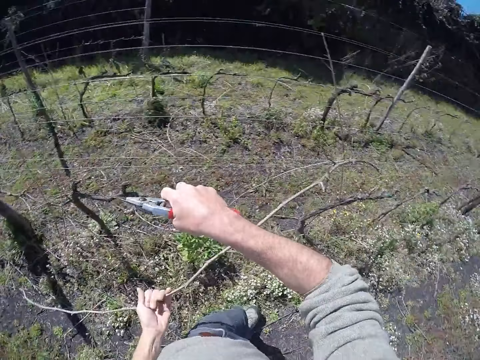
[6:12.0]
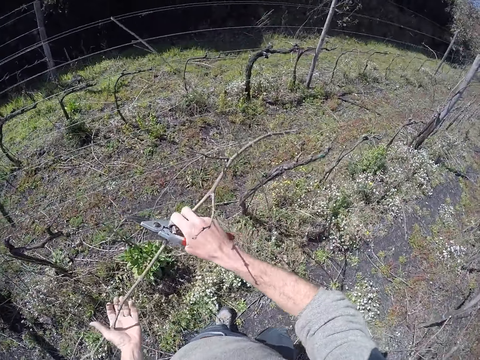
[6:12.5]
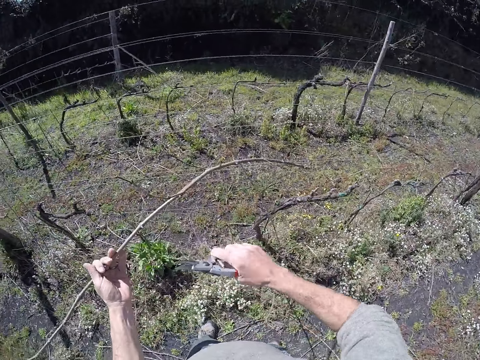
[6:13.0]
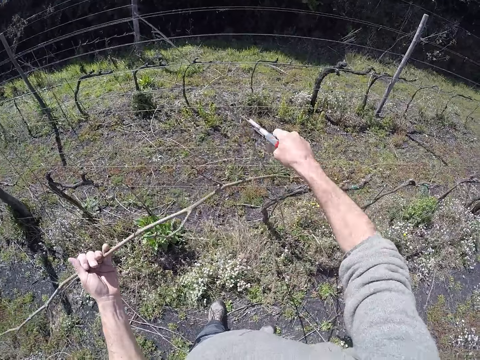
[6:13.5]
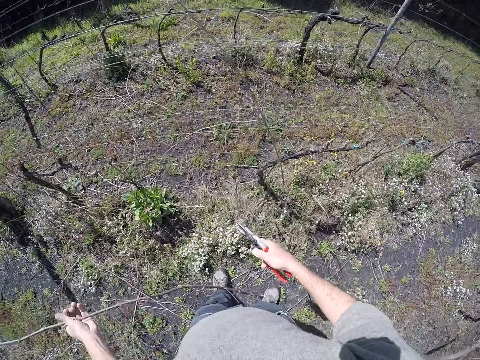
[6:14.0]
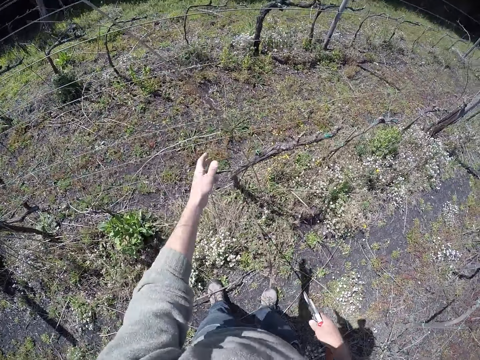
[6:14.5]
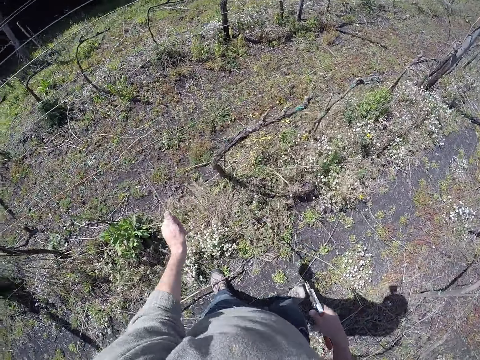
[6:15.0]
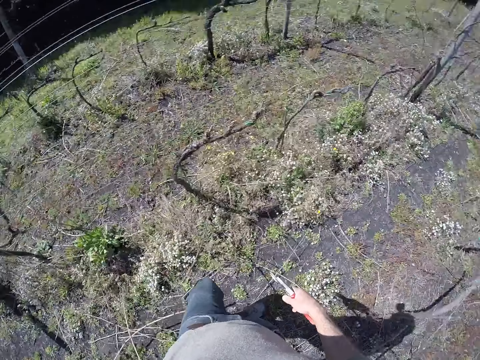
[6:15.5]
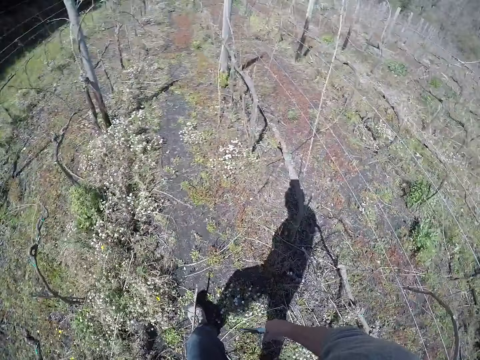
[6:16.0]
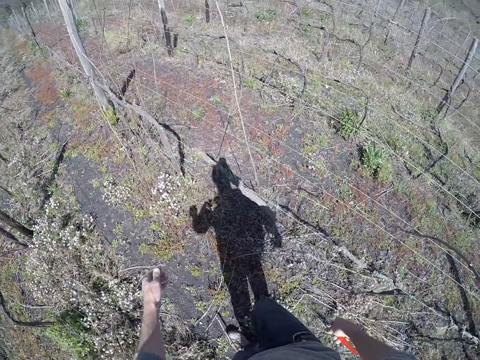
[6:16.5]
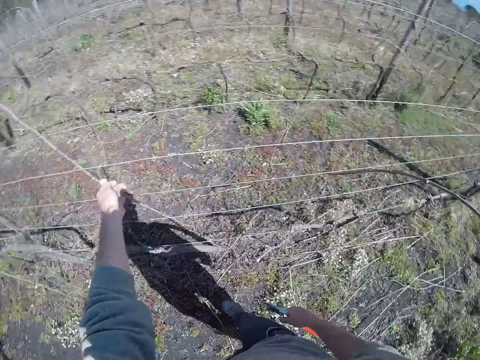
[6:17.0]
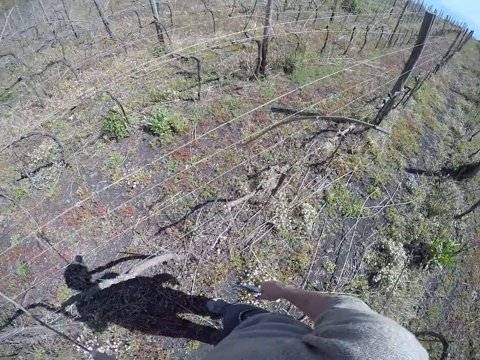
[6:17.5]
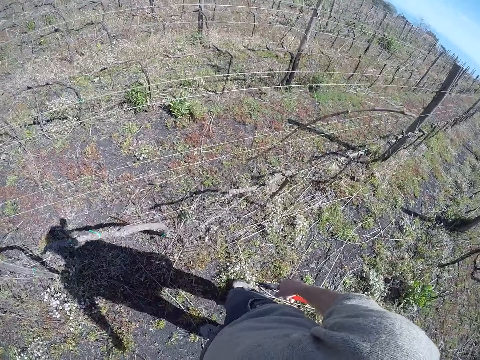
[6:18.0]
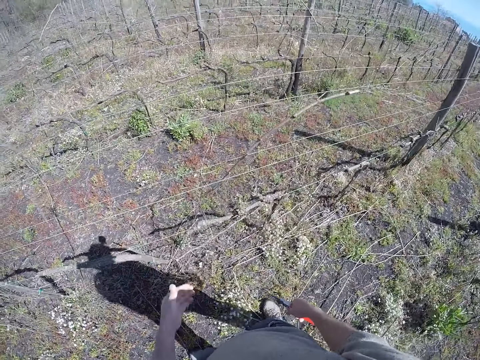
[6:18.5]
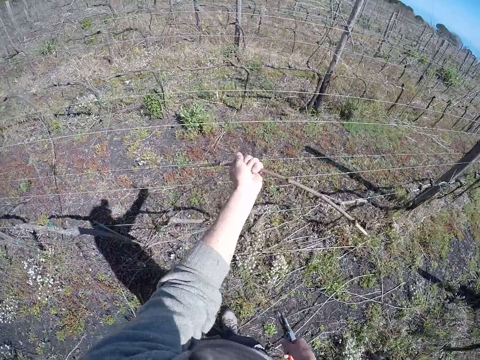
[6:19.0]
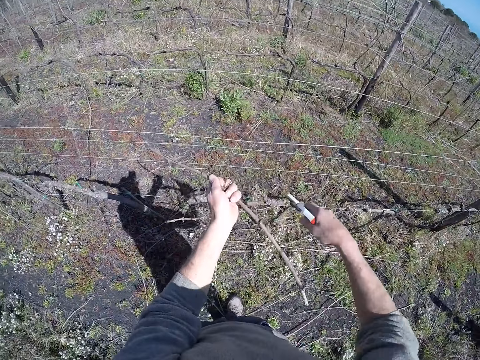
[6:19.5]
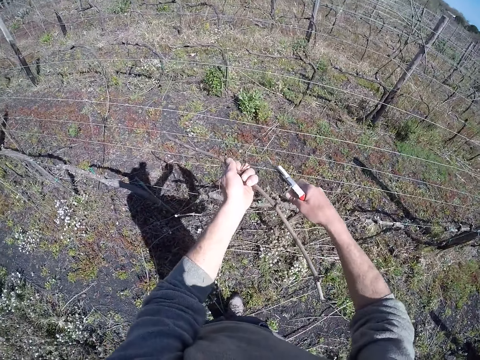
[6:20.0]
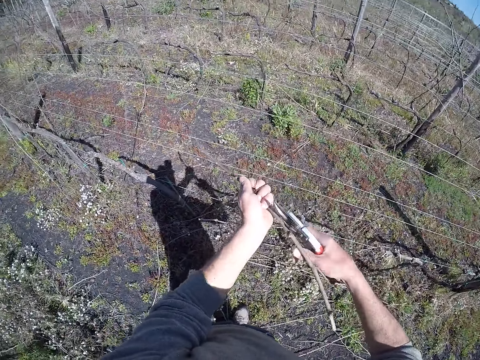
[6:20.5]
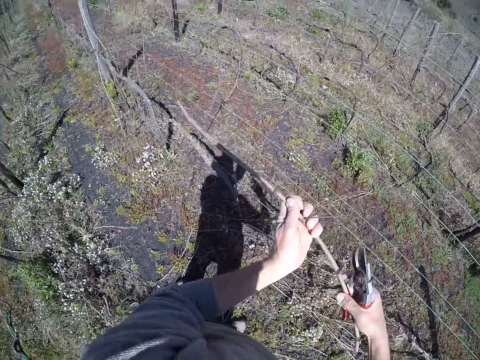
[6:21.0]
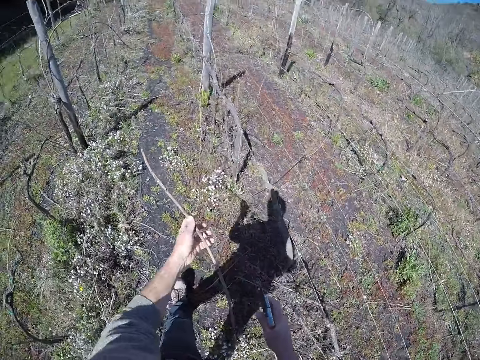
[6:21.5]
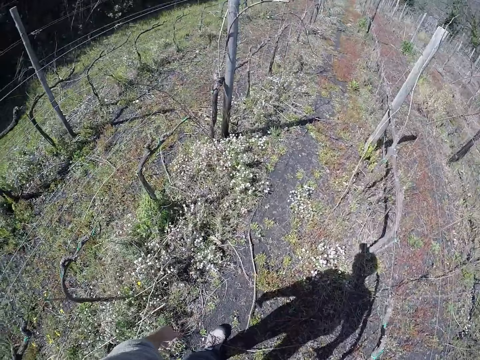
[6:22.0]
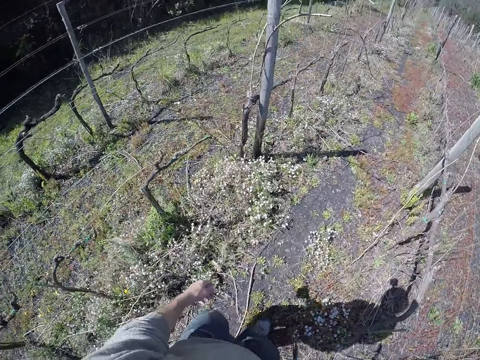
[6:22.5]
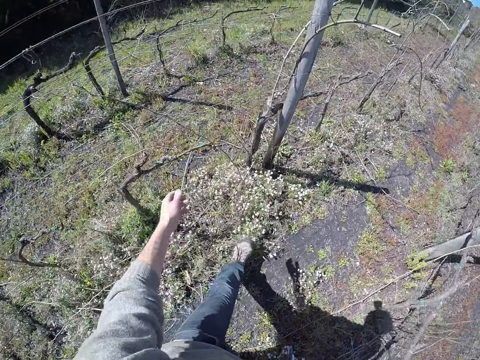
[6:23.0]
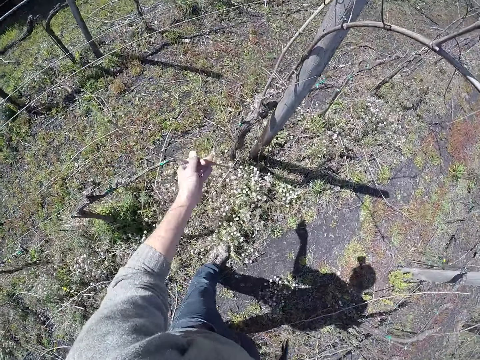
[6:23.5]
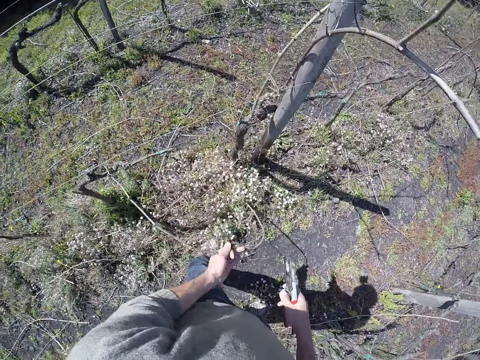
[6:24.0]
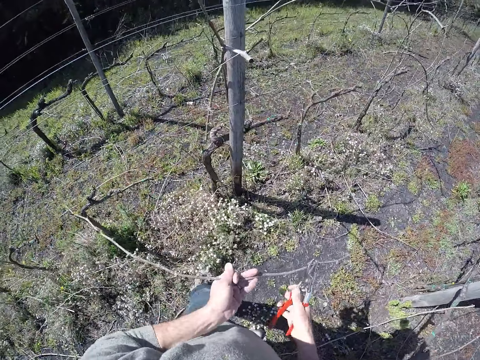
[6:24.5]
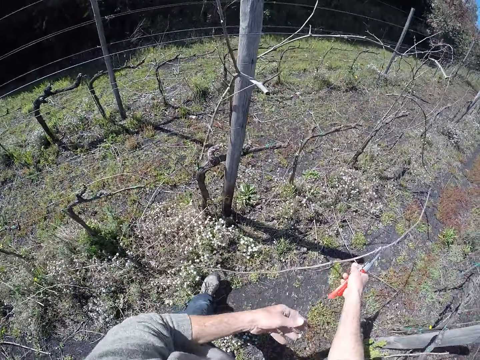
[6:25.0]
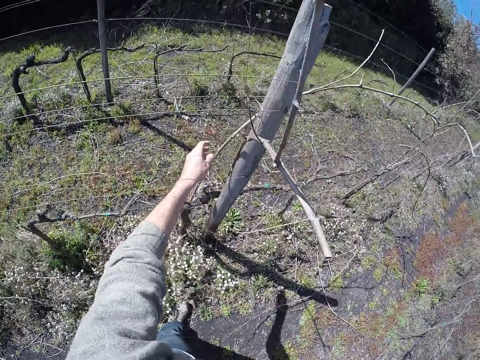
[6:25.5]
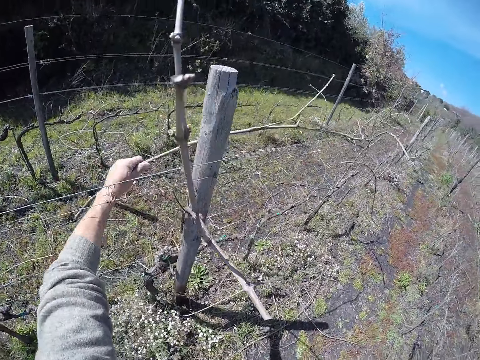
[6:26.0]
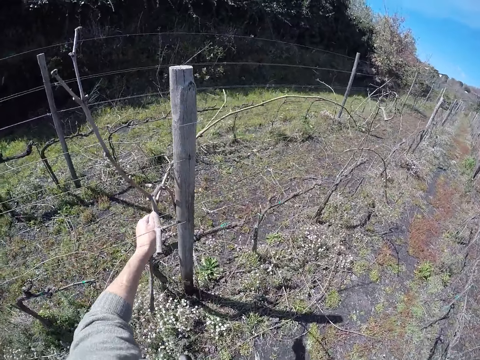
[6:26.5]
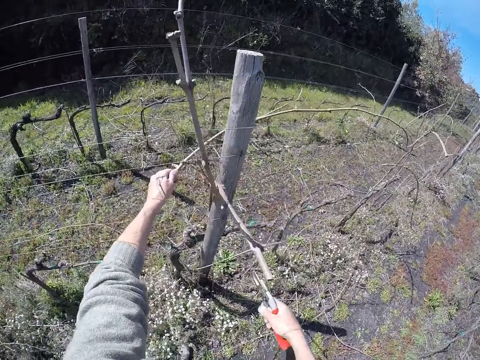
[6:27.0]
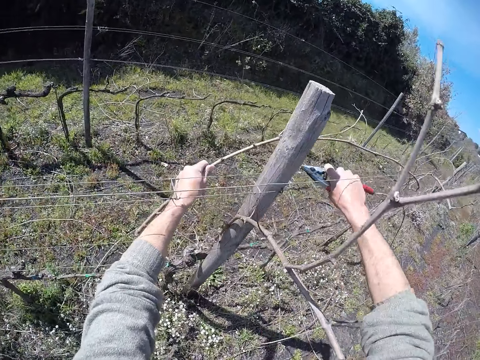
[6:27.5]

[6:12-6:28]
The camera wearer cuts the twig or stem with the pliers in his right hand. He cuts the twig with the pliers in his right hand again. He drops the twig in his left hand on the ground. He pulls a twig from the barbed wire with his left hand. He moves the stem. He drops the twig in his left hand on the ground. He pulls a twig from the barbed wire with his left hand. He pulls a twig from the barbed wire with his left hand again. He cuts the twig or stem with the pliers in his right hand. He drops the twig in his left hand on the ground. He moves the stem. He pulls a twig from the barbed wire with his left hand. He drops the twig in his right hand on the ground. He pulls a twig from the barbed wire with his left hand.

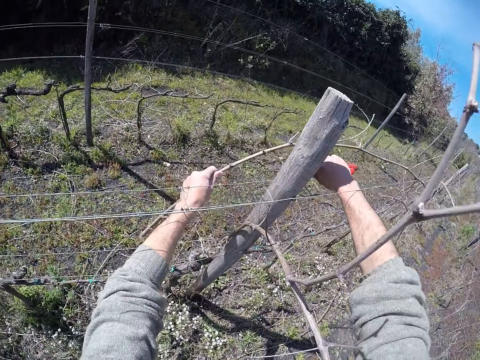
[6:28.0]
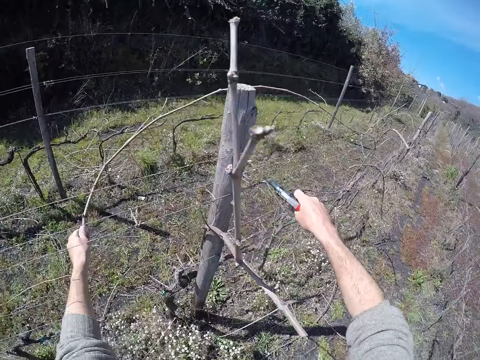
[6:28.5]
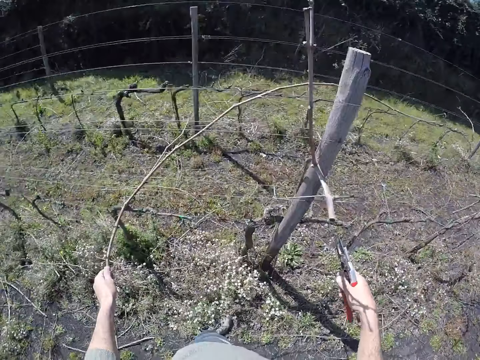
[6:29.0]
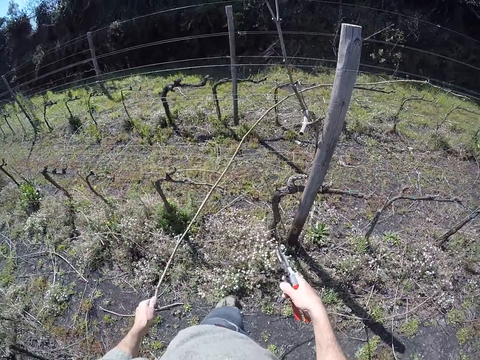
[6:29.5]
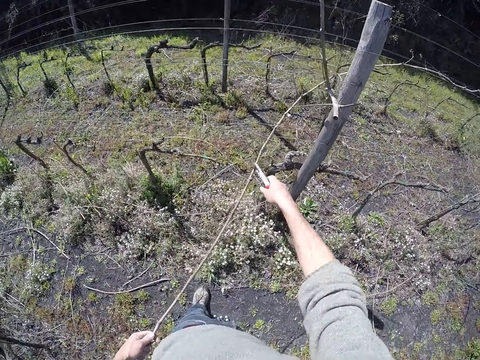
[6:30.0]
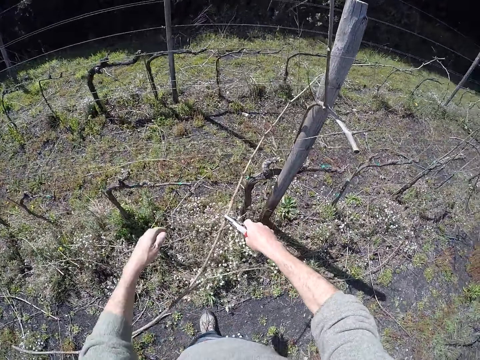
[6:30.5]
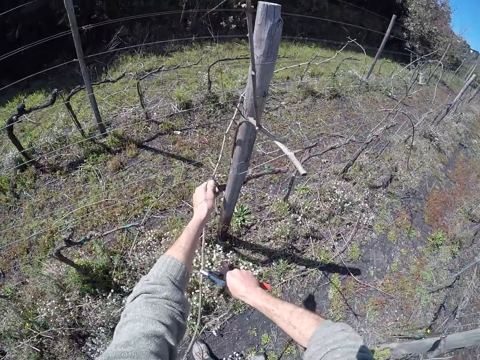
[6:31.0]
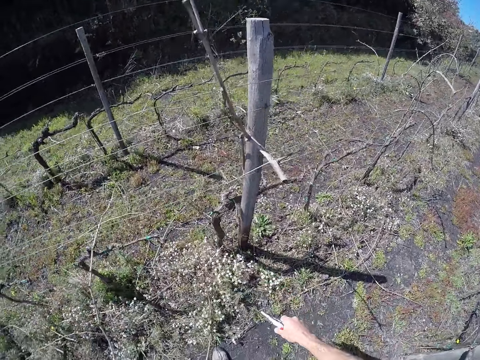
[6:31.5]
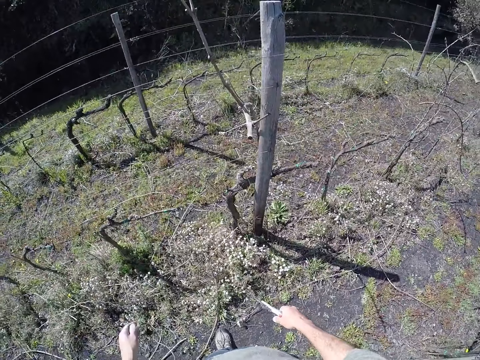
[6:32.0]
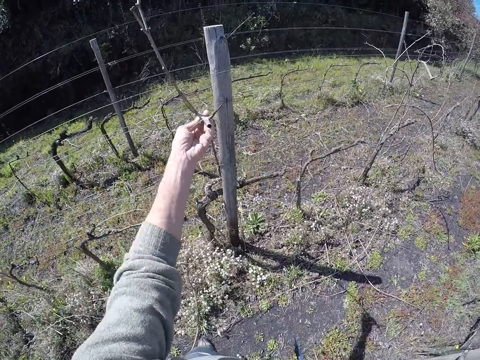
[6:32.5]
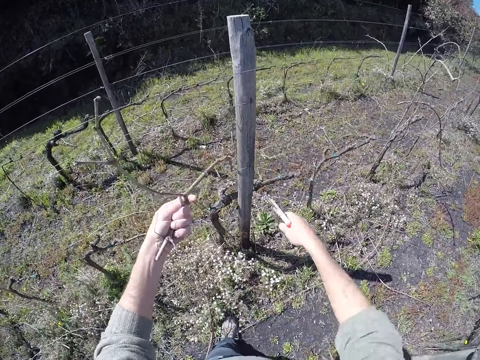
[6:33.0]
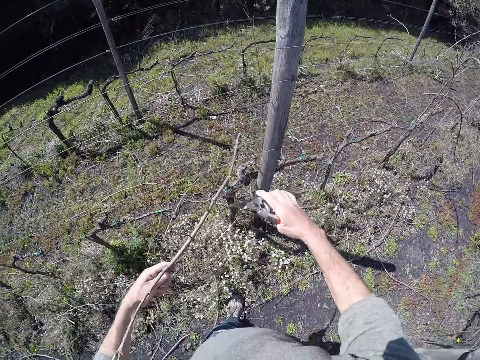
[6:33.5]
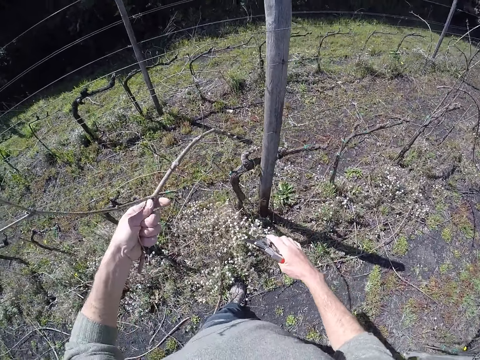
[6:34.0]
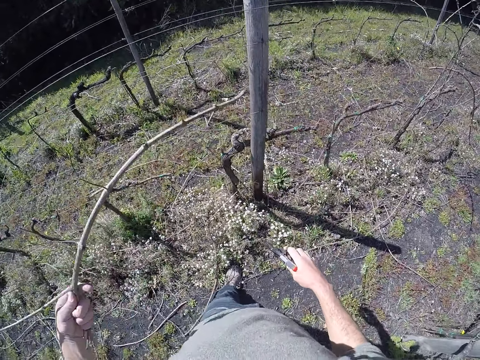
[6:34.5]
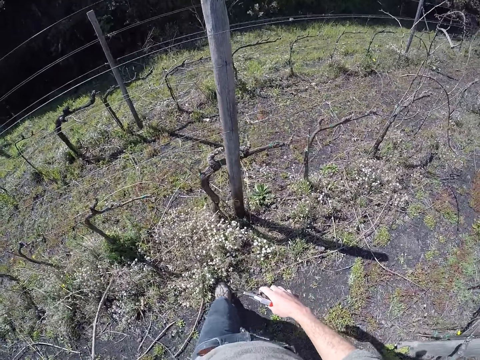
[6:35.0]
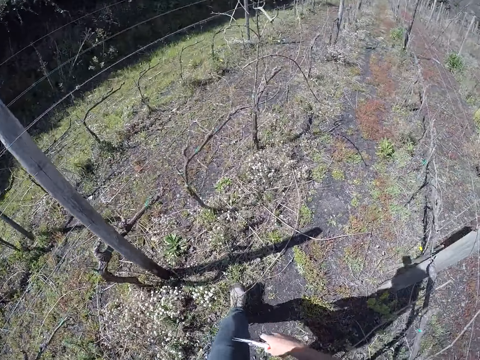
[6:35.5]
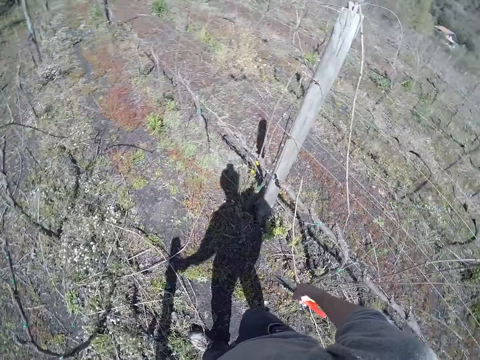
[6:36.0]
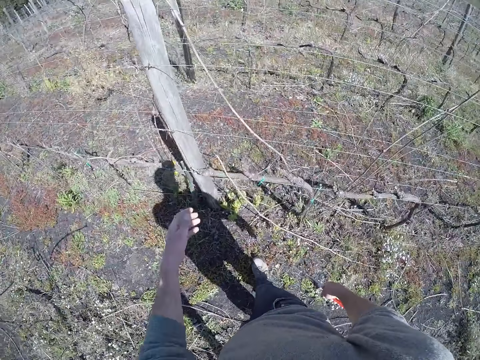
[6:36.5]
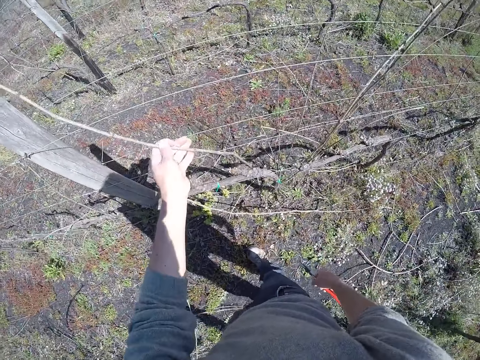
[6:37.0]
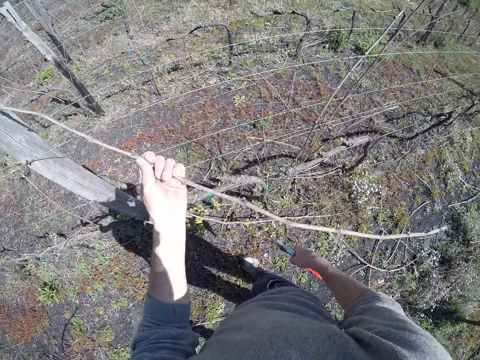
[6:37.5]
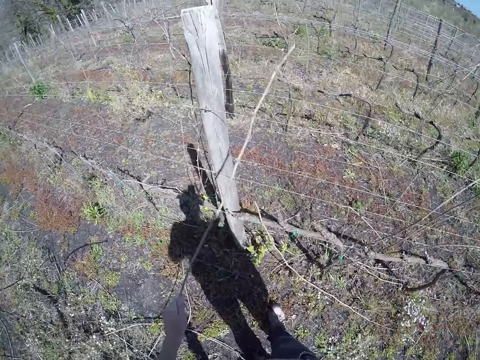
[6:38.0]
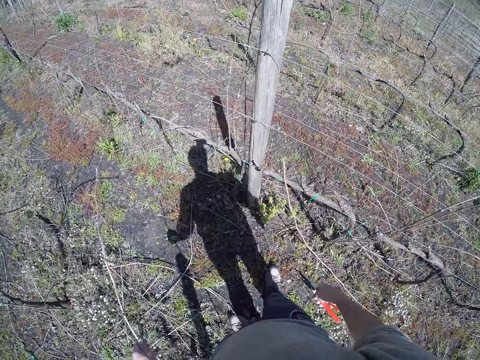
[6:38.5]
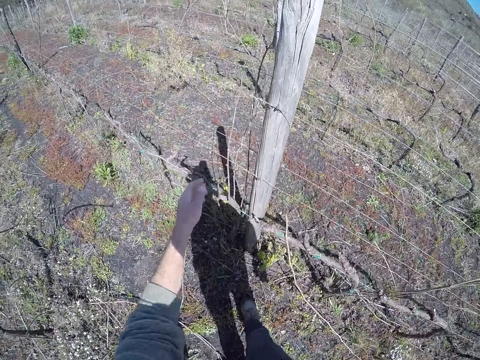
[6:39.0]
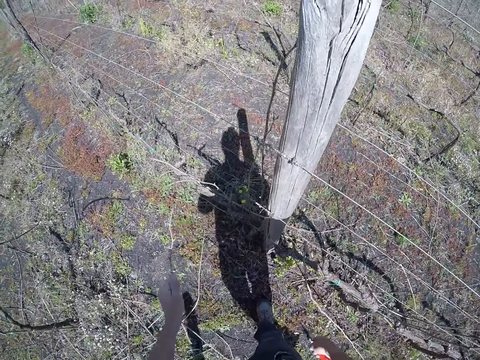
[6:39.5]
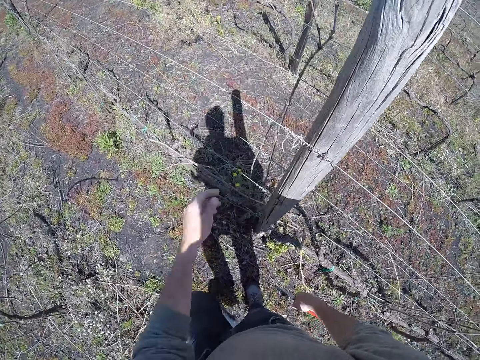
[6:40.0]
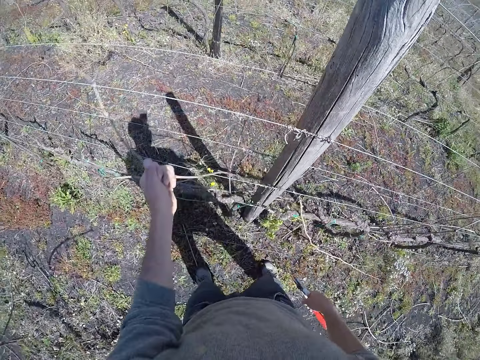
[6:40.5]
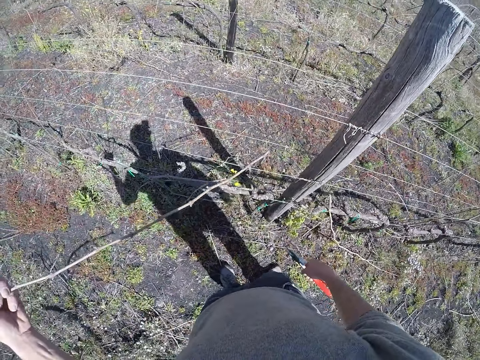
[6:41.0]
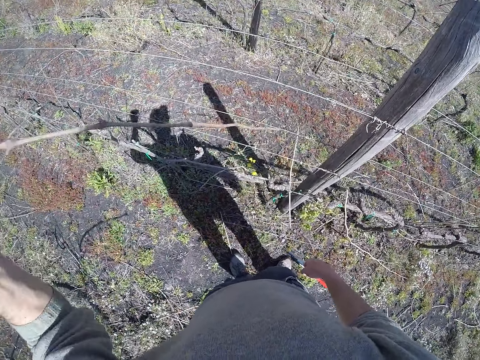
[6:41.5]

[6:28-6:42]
The camera wearer cuts the twig or stem with the pliers in his right hand. He cuts the twig with the pliers in his right hand again. He drops the twig in his left hand on the ground. He moves the stem. He pulls a twig from the barbed wire with his left hand. He pulls a twig from the barbed wire with his left hand again. He drops the twig in his left hand on the ground. He pulls a twig from the barbed wire with his left hand. He drops the twig in his left hand on the ground. He pulls a twig from the barbed wire with his left hand.
